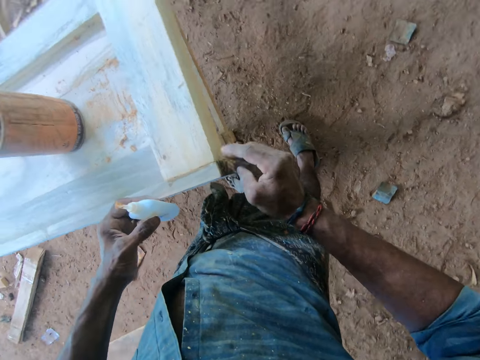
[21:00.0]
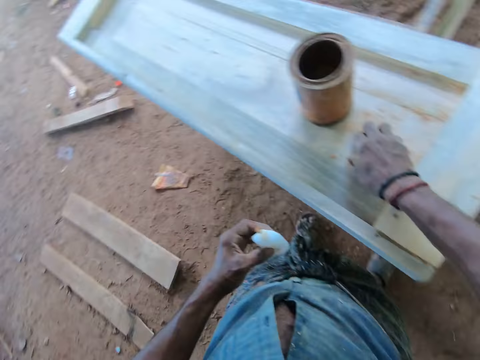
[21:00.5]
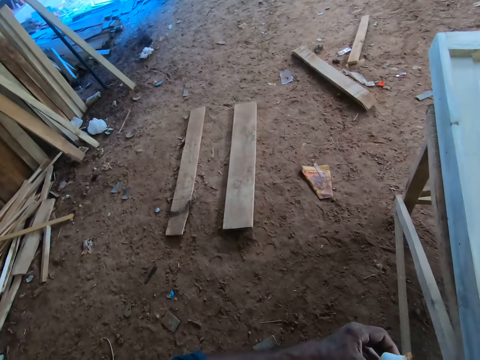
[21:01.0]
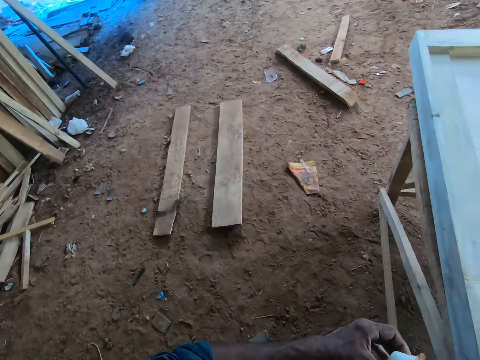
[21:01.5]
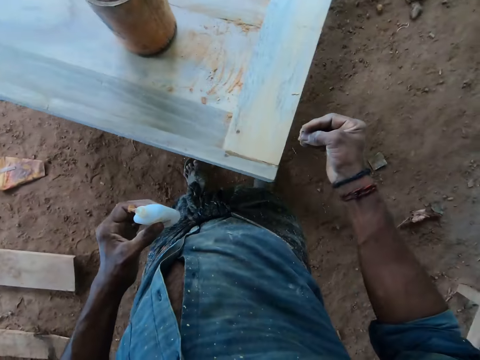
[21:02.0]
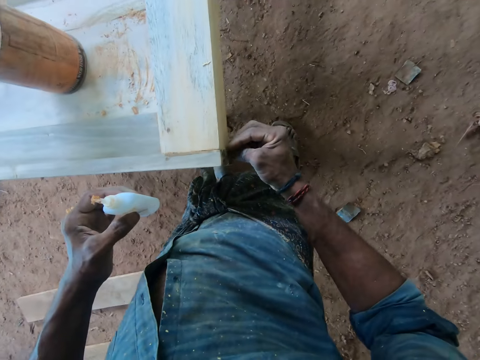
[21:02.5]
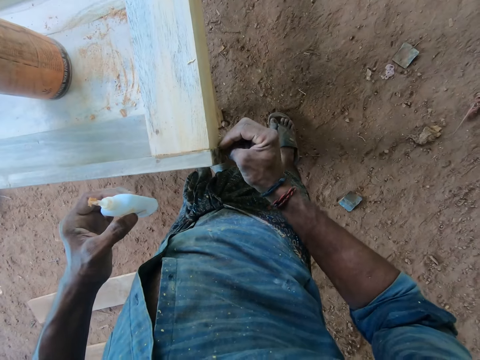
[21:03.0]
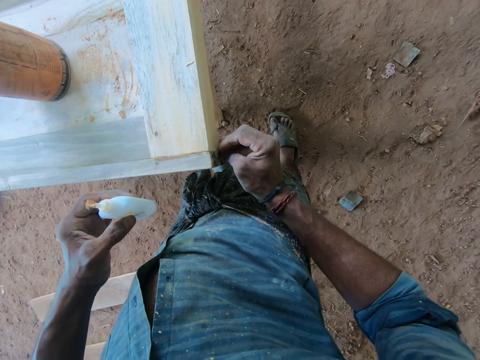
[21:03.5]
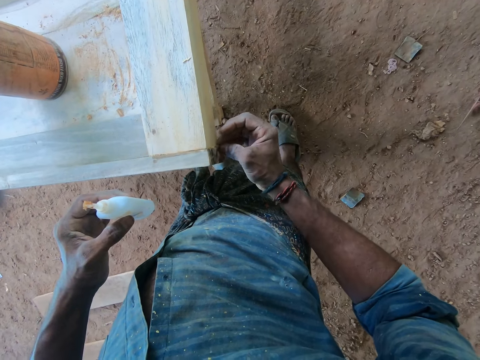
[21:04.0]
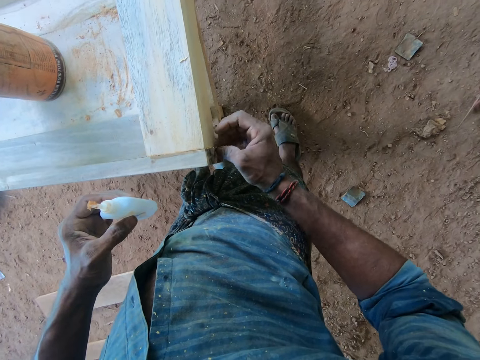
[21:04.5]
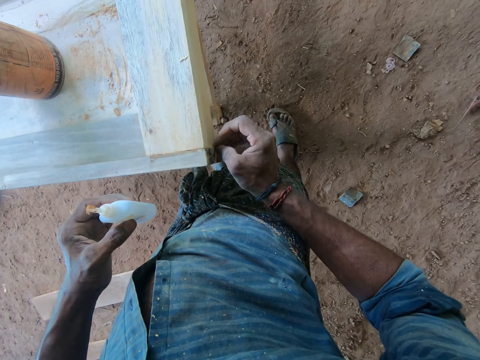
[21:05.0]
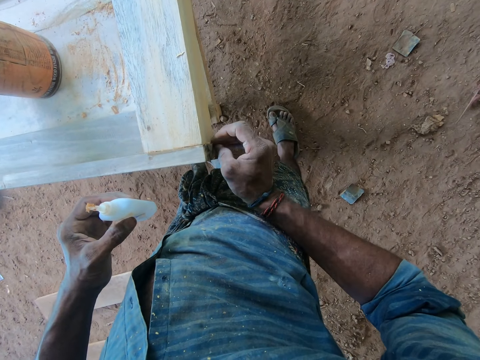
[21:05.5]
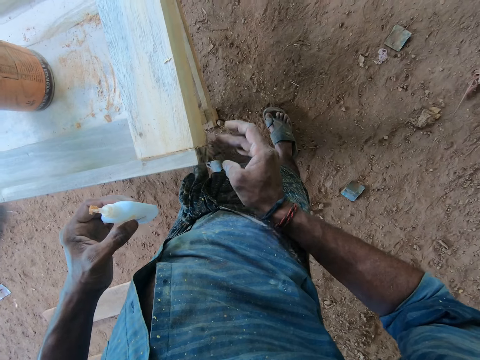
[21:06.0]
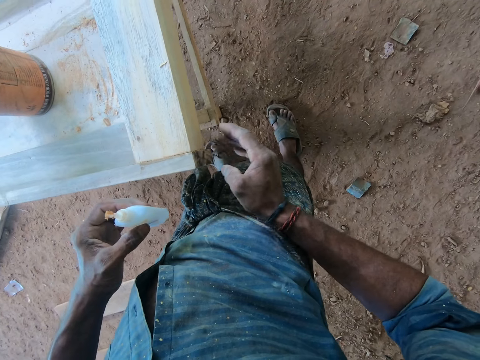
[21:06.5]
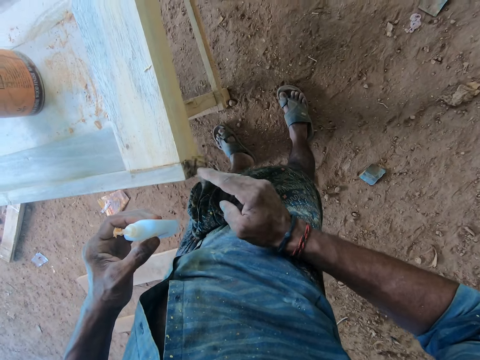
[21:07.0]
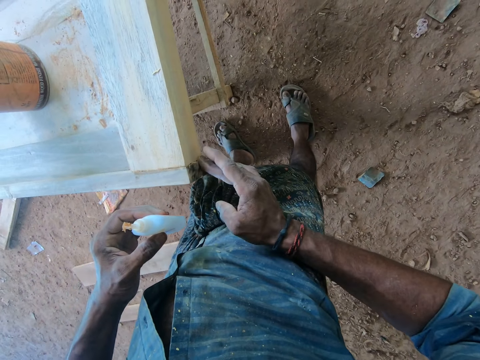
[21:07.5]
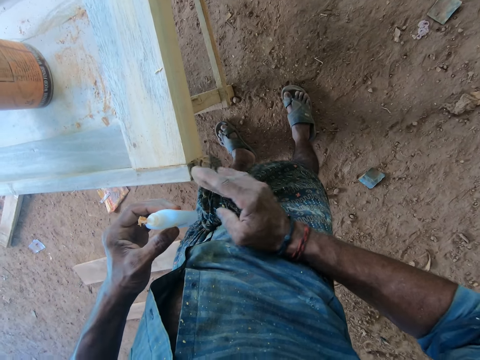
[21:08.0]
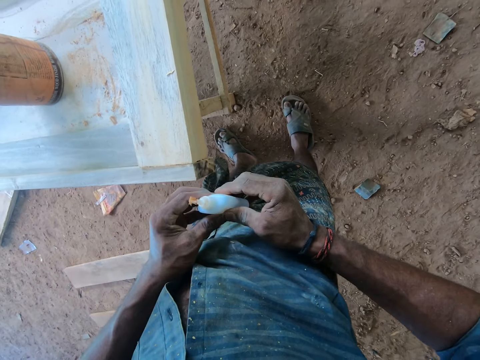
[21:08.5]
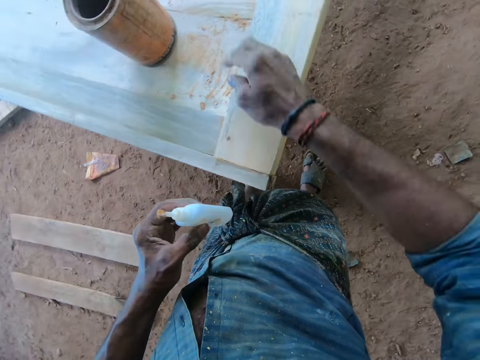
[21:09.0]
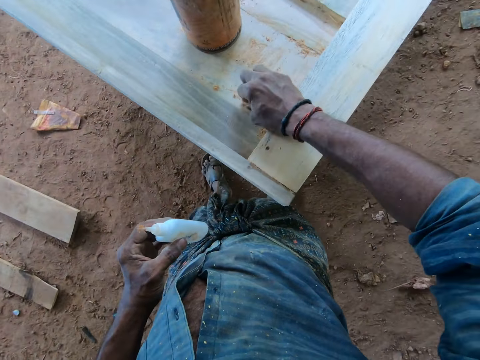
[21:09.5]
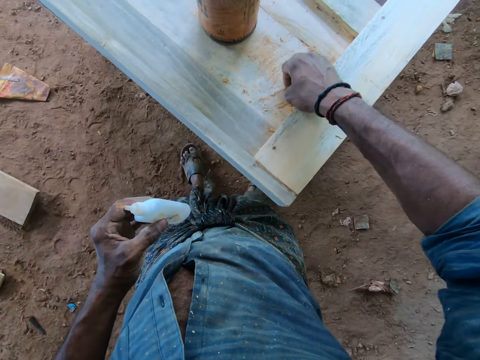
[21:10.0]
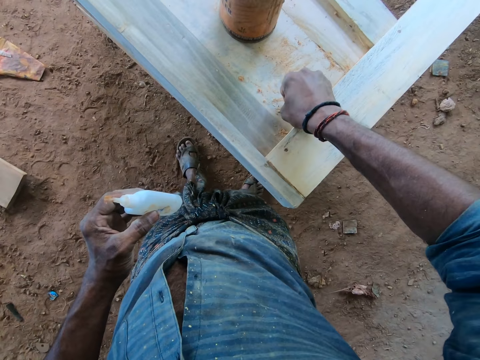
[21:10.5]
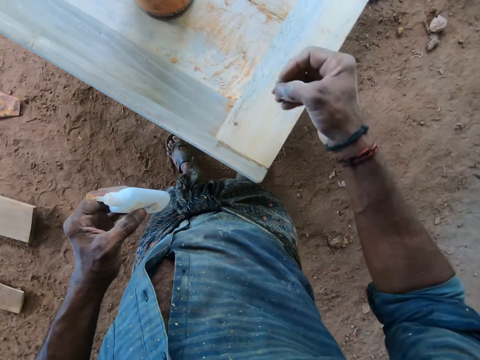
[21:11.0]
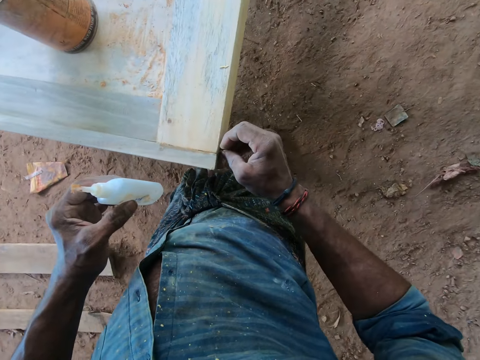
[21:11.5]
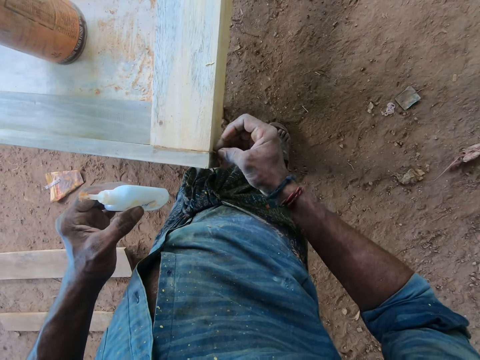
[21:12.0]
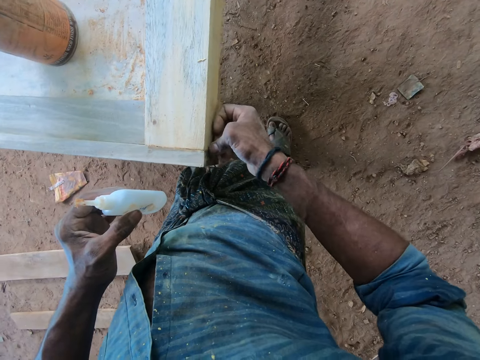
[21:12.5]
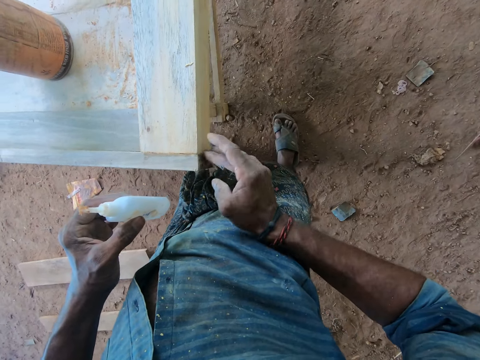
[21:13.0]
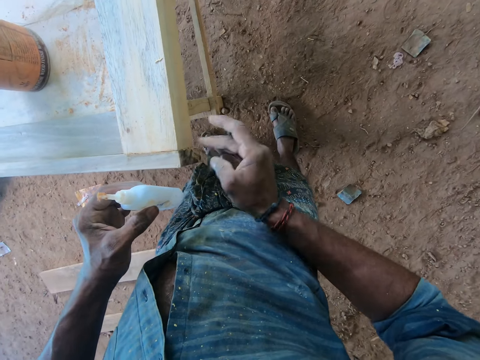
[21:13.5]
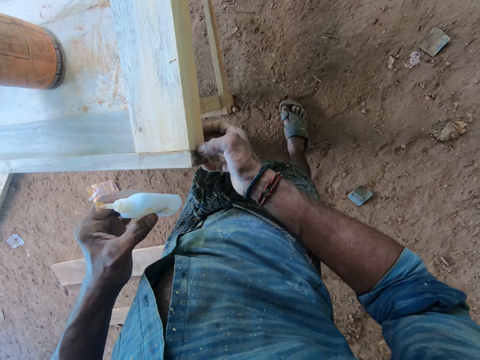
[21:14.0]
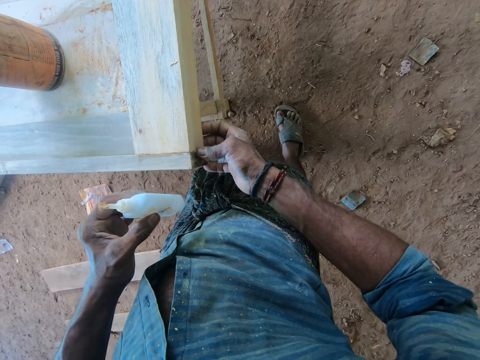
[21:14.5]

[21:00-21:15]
The camera wearer picks the sawdust from the wood with his right hand. He fills the wood on the workbench with the sawdust in his right hand. He touches the glue with his right hand. He holds the wood glue with both hands. He removes his right hand from the wood glue in his left hand. He picks the sawdust on the wood on the workbench with his right hand. He fills the wood on the workbench with the sawdust in his right hand.

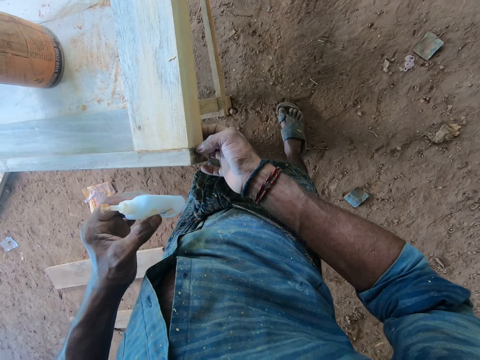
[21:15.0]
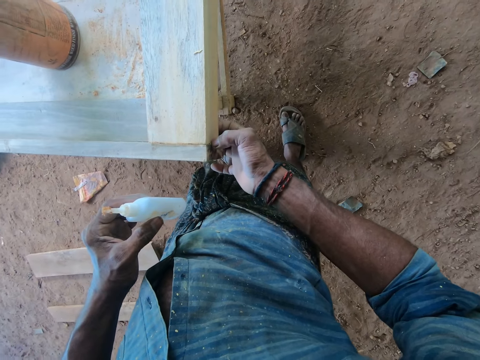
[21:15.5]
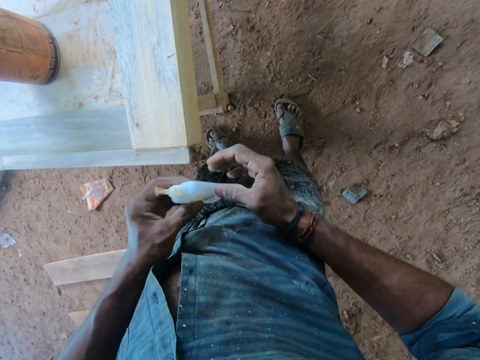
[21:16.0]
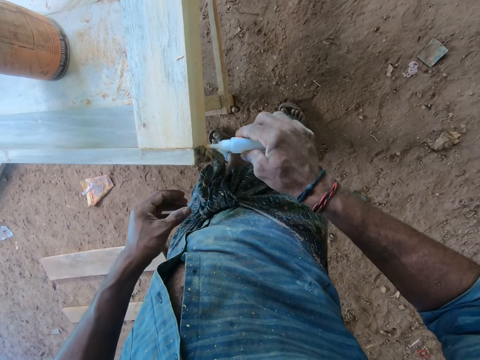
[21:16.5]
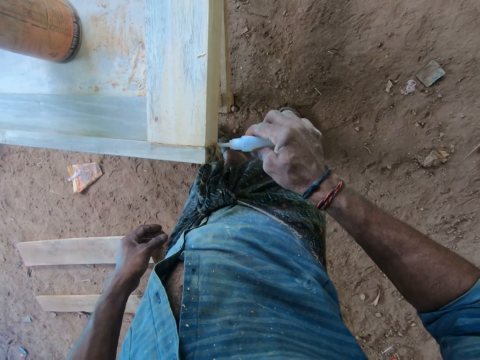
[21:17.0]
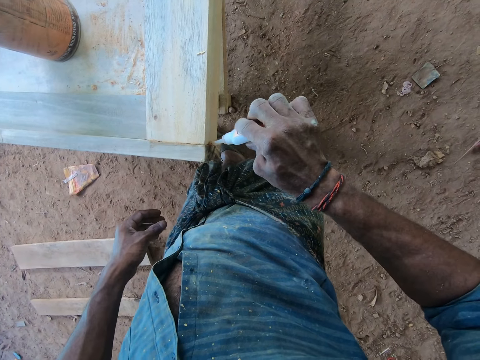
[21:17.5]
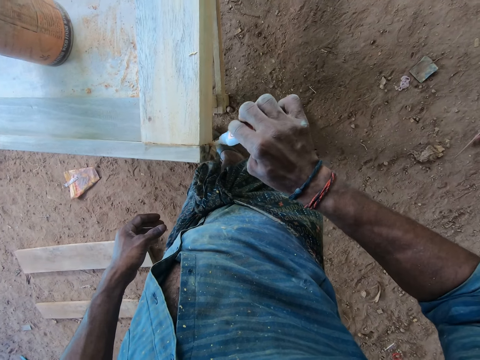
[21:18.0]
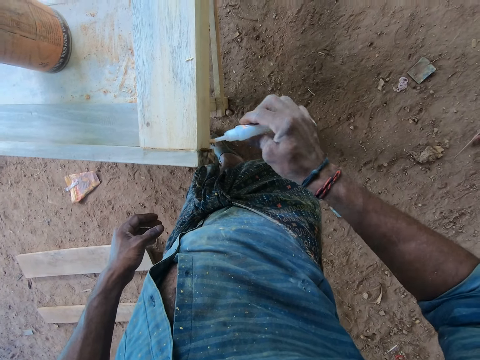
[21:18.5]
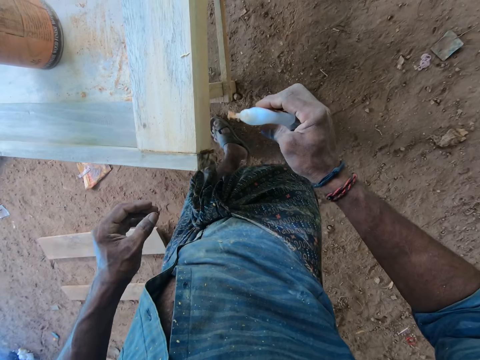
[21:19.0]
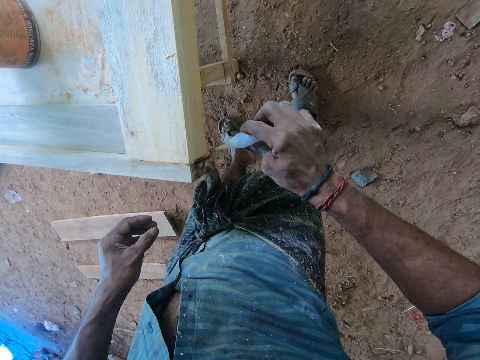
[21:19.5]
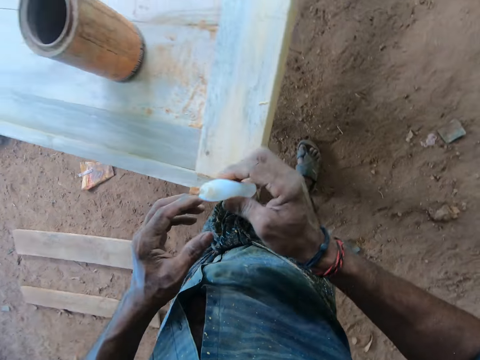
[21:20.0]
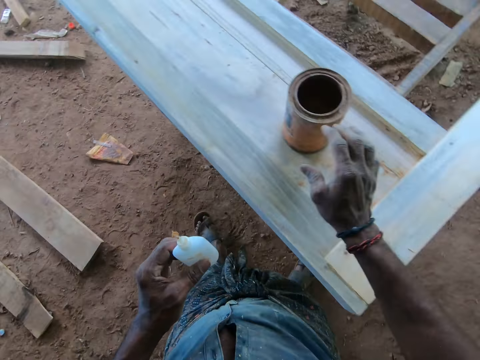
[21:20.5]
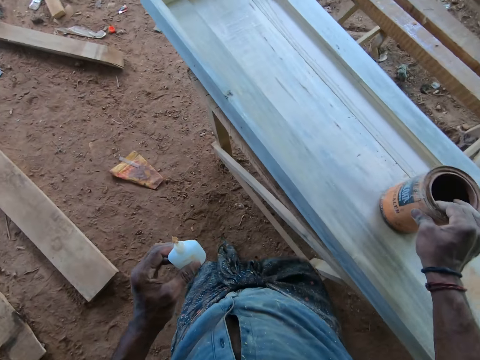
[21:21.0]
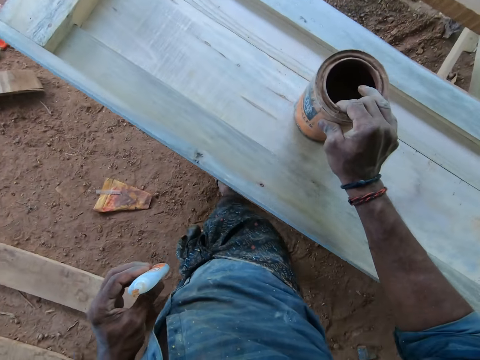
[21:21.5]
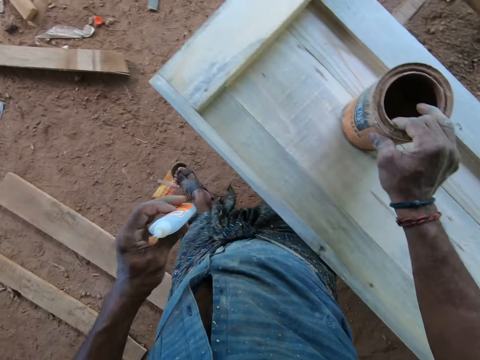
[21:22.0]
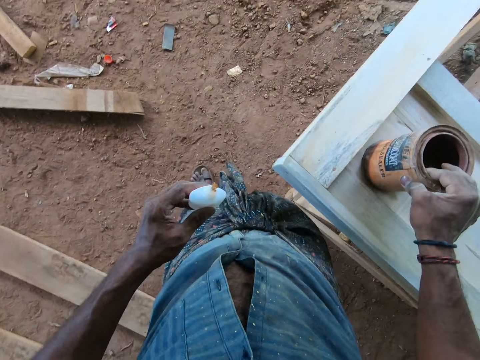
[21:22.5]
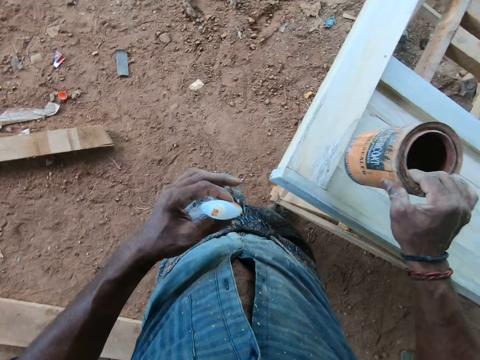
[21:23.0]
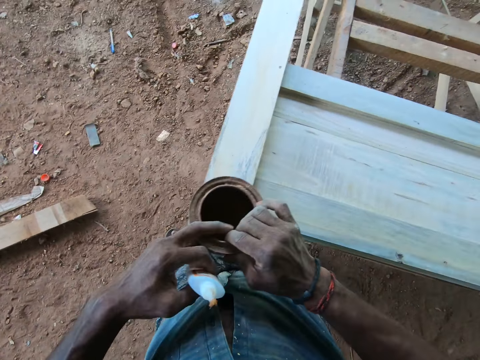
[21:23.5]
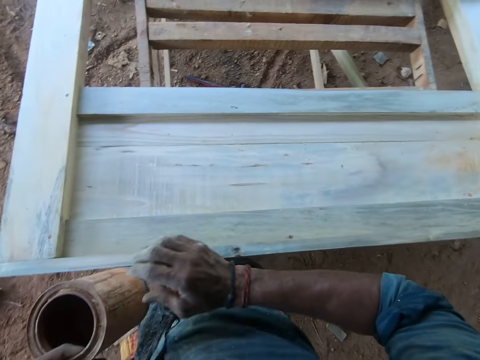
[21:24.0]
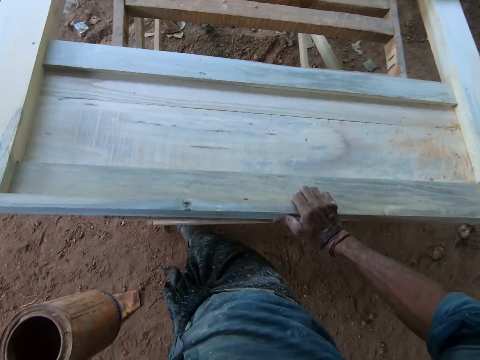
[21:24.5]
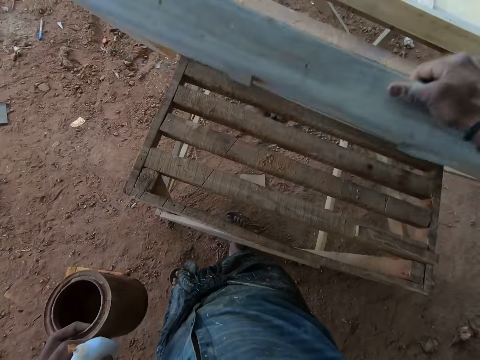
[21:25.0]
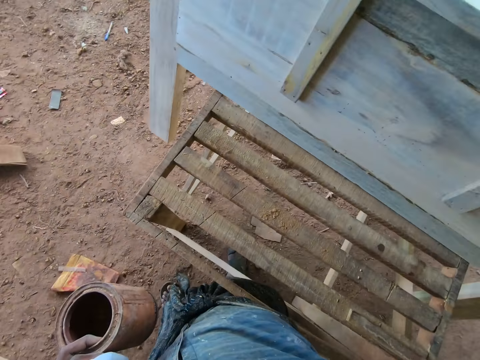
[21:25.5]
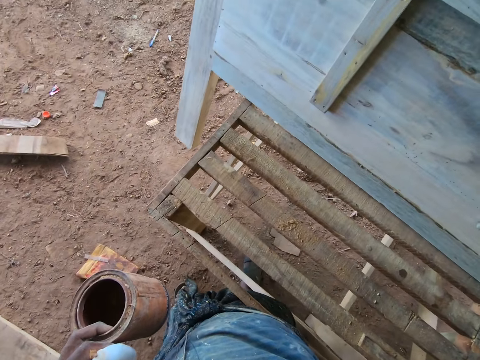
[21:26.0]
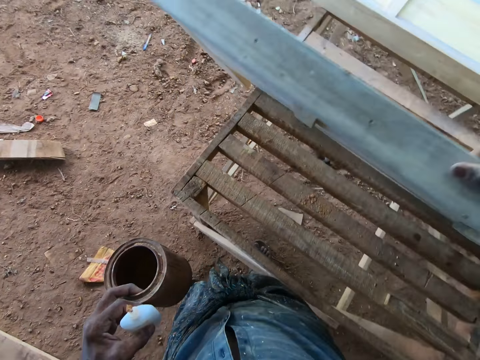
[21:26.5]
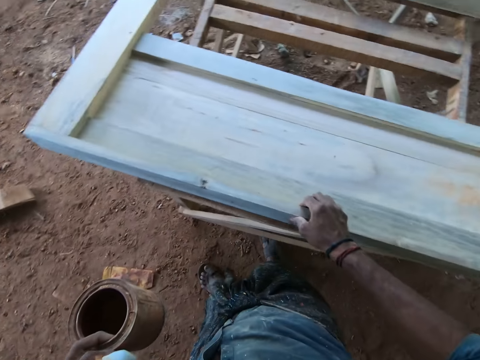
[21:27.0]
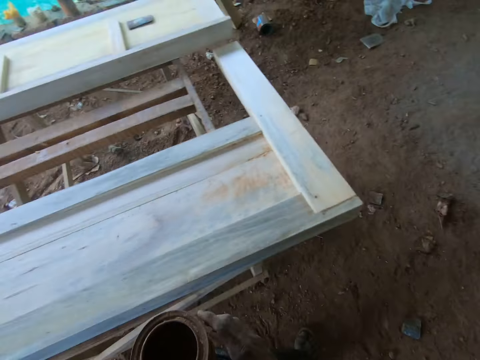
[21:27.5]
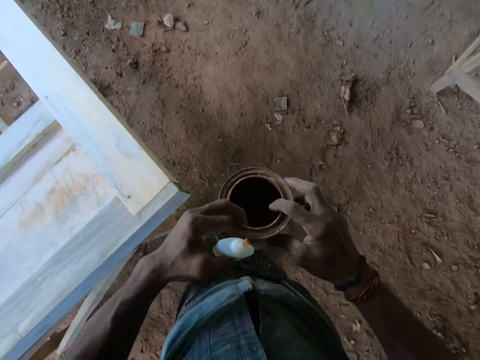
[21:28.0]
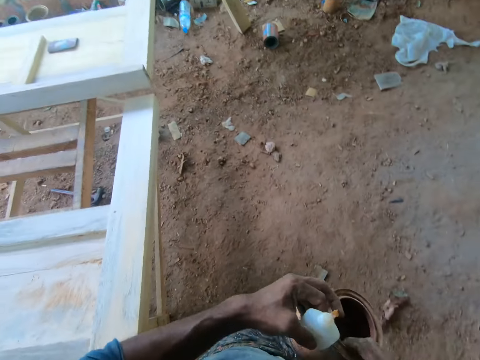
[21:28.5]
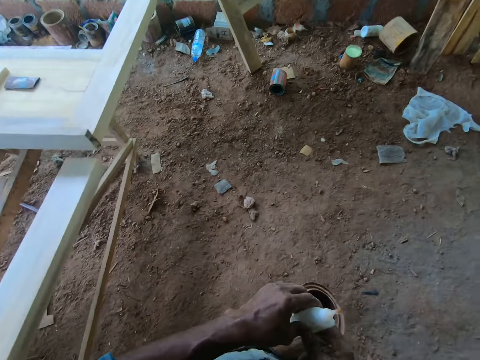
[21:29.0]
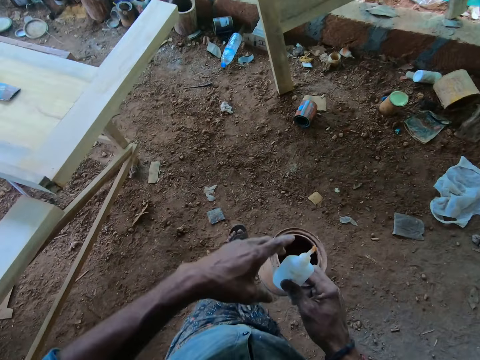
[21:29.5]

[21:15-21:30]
The camera wearer passes the wood glue in his left hand to his right hand. He applies glue on the joint of the wood on the workbench from the wood glue in his right hand. He passes the wood glue in his right hand to his left hand. He moves the container on the wood on the workbench with his right hand. He picks the container on the workbench with his right hand. He passes the container in his right hand to his left hand. He lifts the wood on the workbench with his right hand. He looks at the wood. He drops the wood on the workbench with his right hand. He holds the container with both hands. He walks away from the wood on the workbench with the container and wood glue in his hands.
